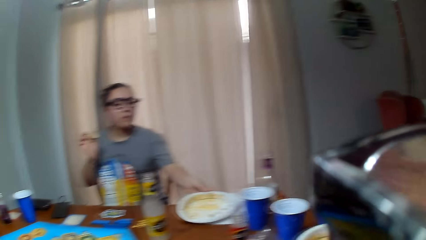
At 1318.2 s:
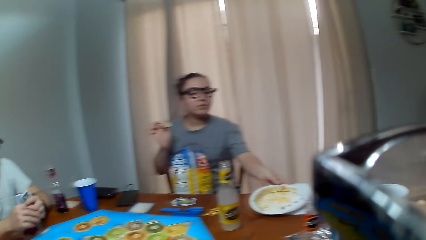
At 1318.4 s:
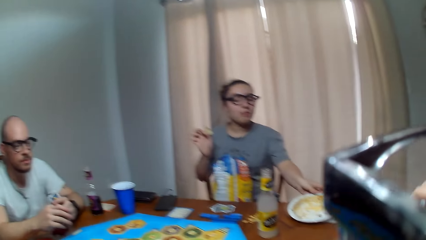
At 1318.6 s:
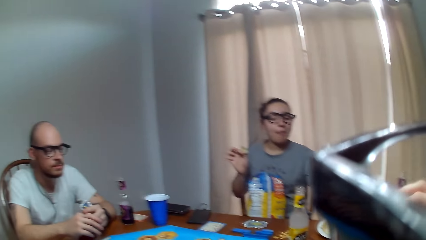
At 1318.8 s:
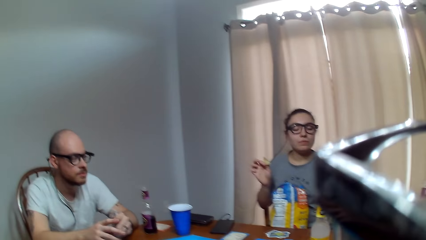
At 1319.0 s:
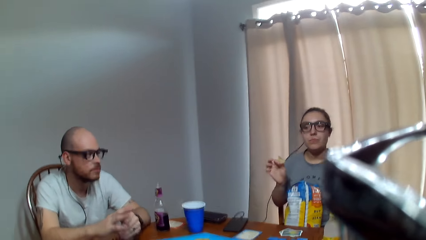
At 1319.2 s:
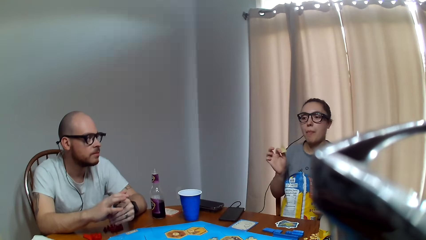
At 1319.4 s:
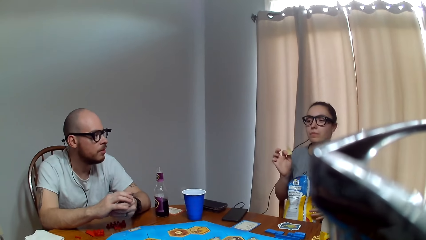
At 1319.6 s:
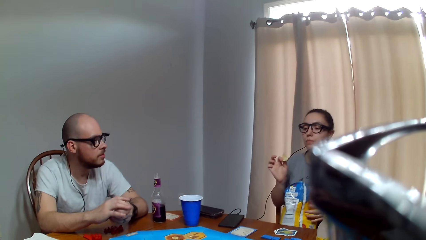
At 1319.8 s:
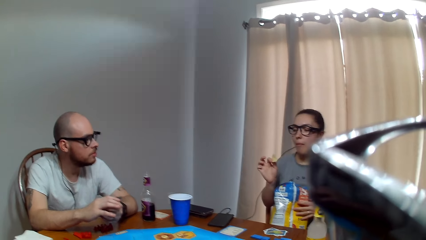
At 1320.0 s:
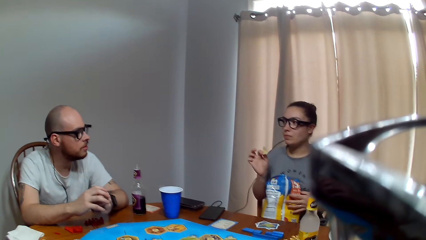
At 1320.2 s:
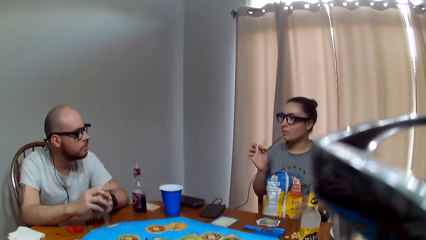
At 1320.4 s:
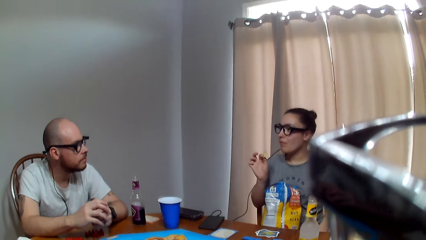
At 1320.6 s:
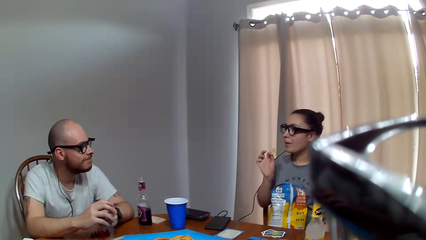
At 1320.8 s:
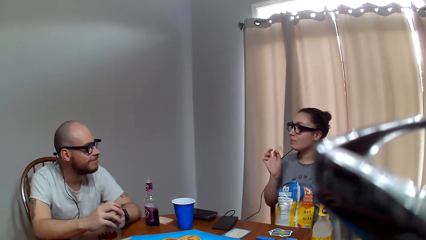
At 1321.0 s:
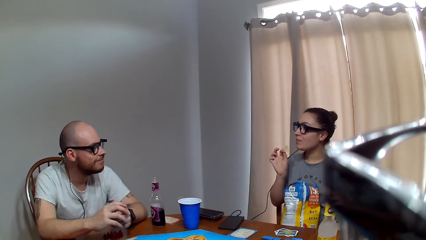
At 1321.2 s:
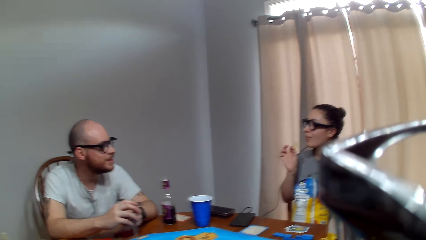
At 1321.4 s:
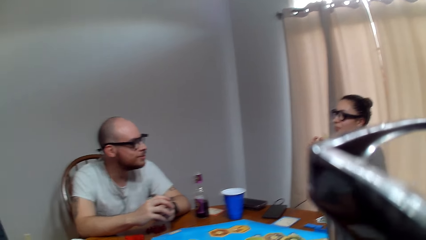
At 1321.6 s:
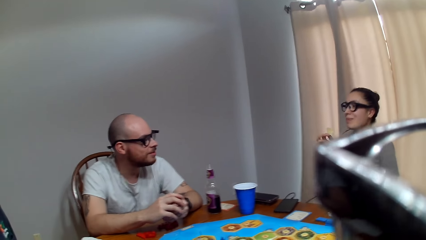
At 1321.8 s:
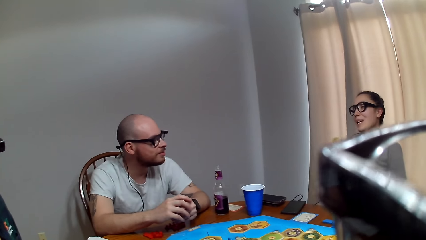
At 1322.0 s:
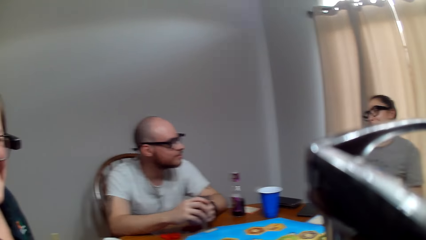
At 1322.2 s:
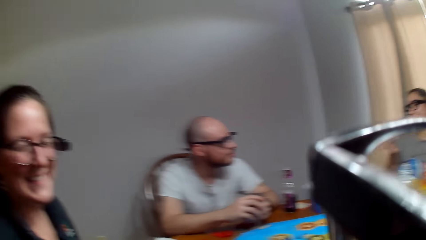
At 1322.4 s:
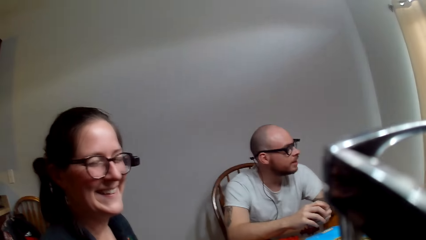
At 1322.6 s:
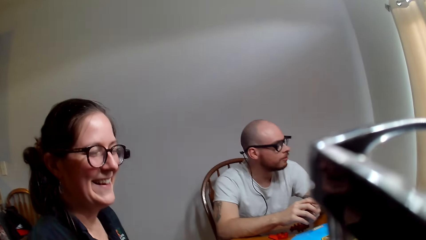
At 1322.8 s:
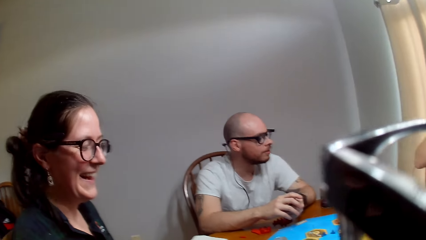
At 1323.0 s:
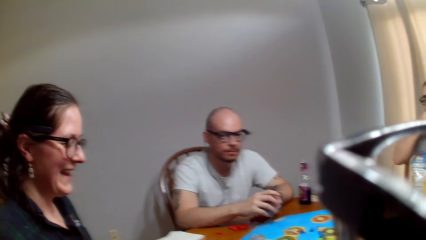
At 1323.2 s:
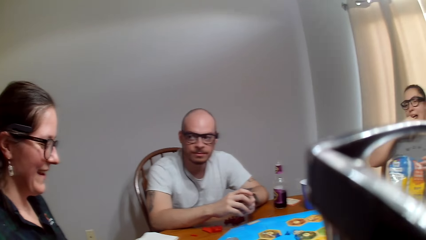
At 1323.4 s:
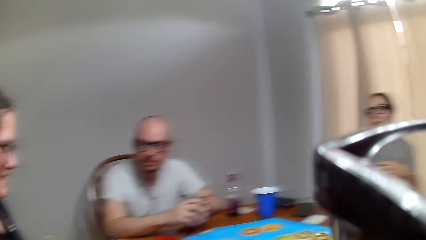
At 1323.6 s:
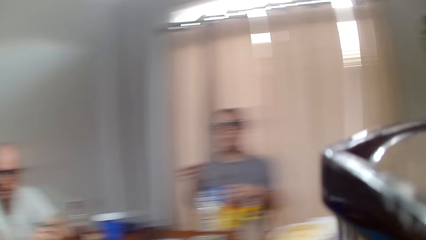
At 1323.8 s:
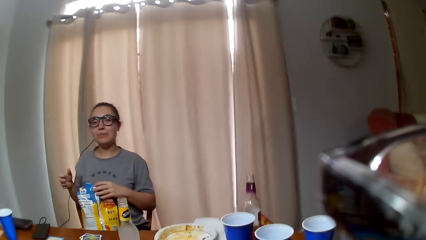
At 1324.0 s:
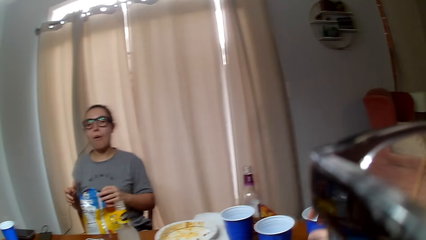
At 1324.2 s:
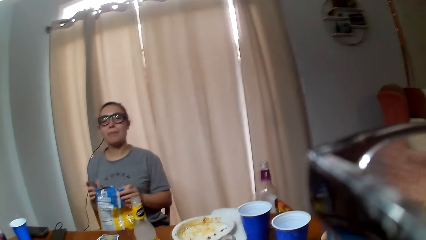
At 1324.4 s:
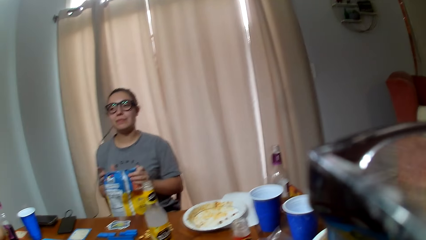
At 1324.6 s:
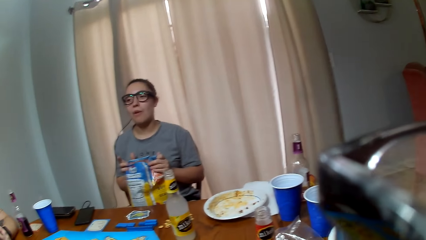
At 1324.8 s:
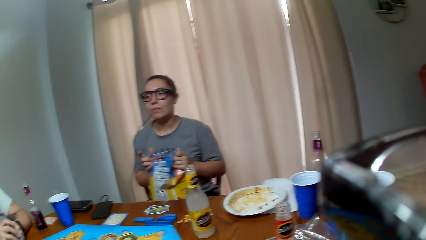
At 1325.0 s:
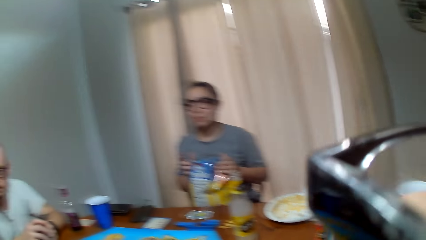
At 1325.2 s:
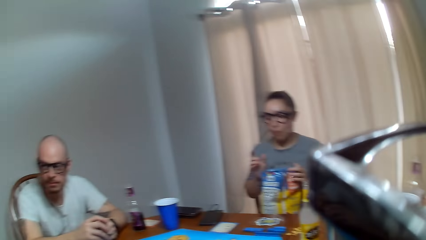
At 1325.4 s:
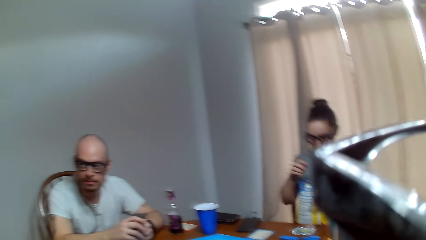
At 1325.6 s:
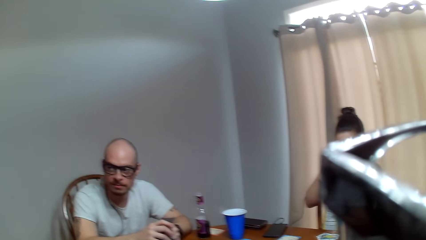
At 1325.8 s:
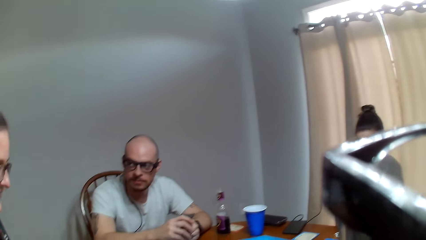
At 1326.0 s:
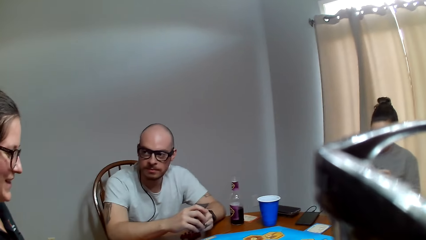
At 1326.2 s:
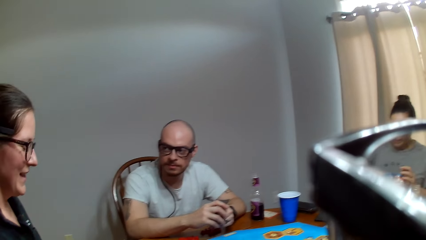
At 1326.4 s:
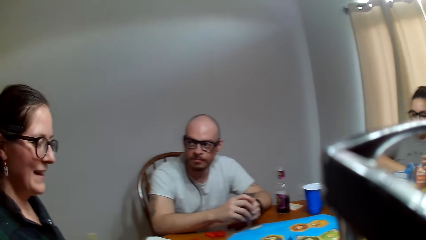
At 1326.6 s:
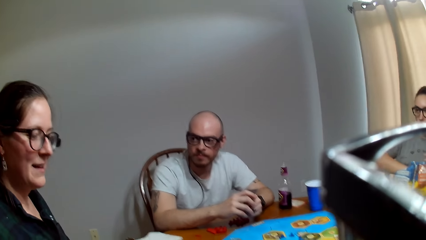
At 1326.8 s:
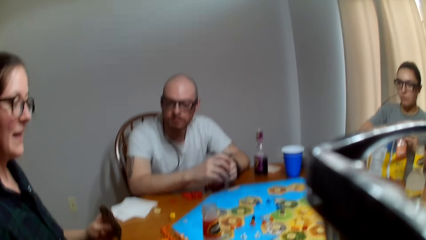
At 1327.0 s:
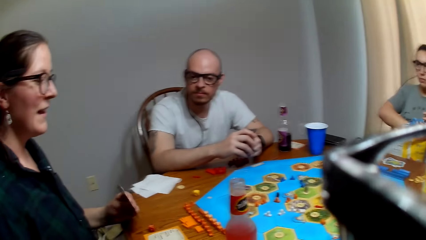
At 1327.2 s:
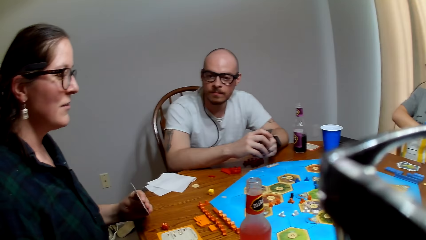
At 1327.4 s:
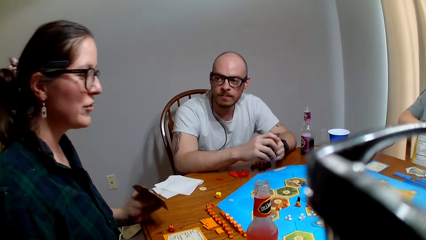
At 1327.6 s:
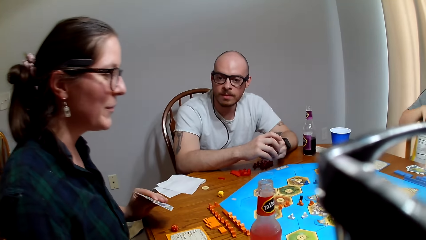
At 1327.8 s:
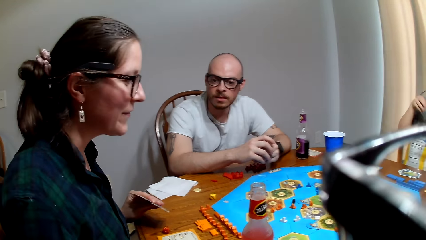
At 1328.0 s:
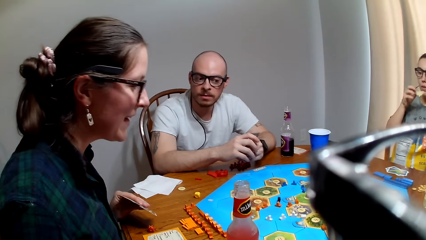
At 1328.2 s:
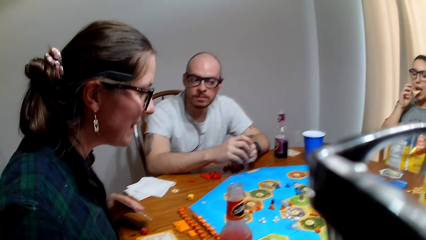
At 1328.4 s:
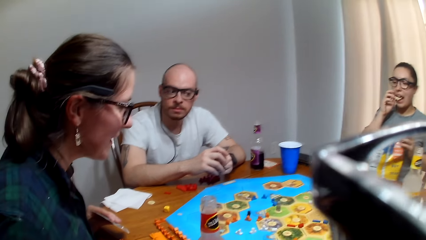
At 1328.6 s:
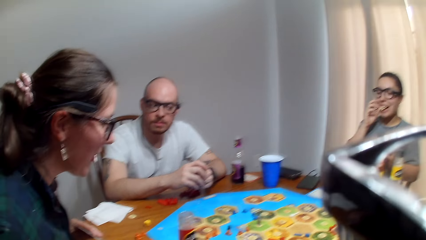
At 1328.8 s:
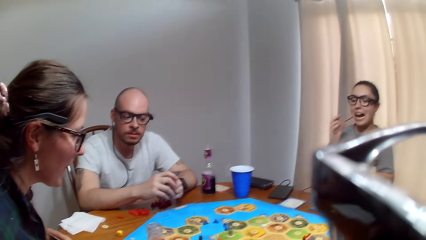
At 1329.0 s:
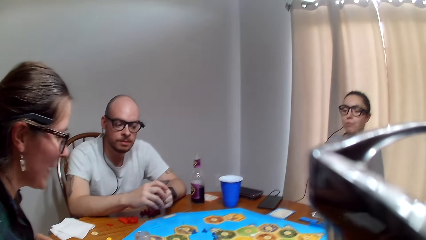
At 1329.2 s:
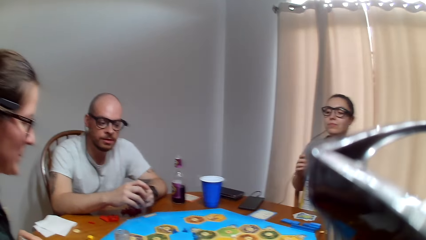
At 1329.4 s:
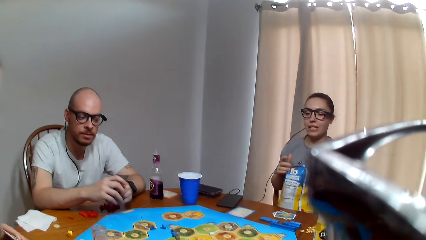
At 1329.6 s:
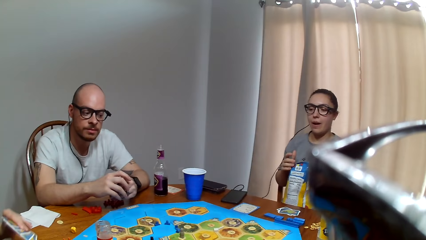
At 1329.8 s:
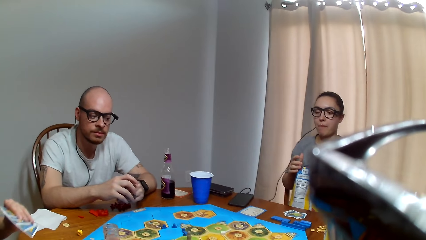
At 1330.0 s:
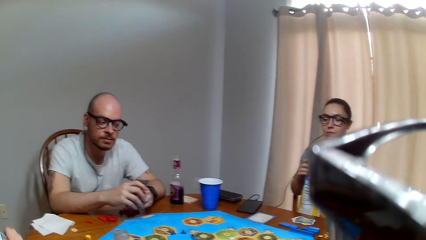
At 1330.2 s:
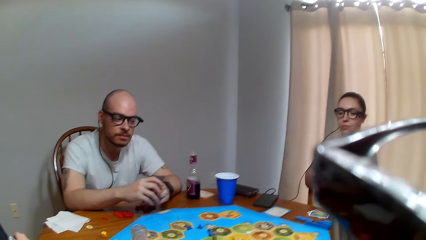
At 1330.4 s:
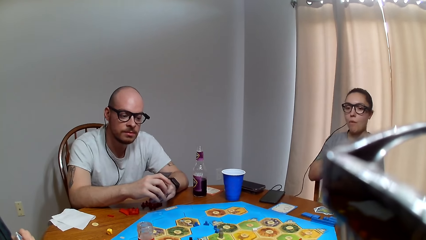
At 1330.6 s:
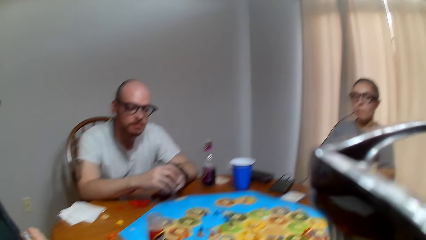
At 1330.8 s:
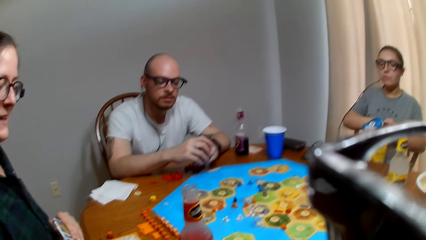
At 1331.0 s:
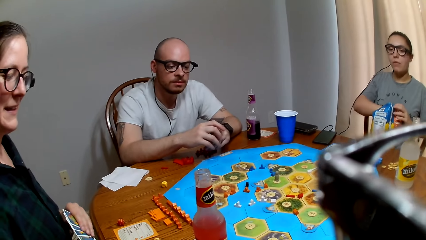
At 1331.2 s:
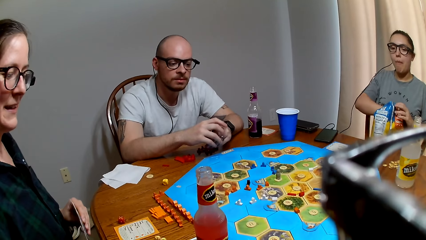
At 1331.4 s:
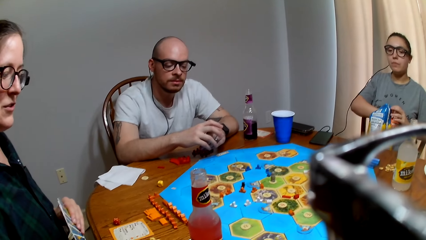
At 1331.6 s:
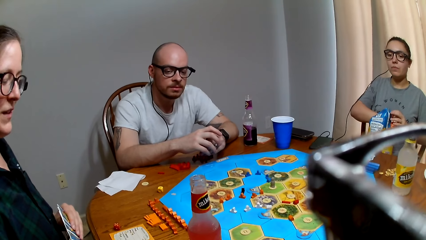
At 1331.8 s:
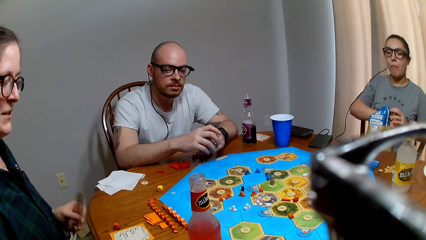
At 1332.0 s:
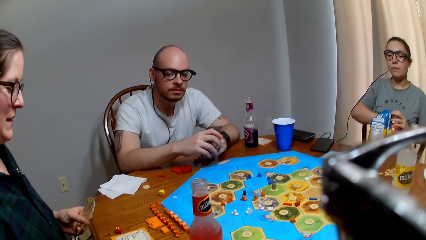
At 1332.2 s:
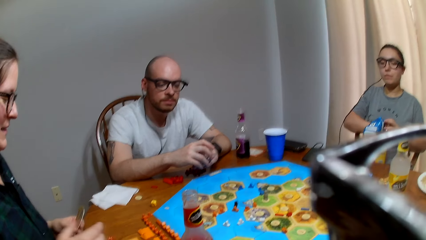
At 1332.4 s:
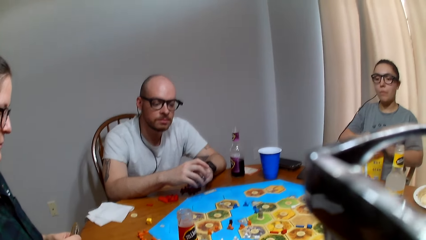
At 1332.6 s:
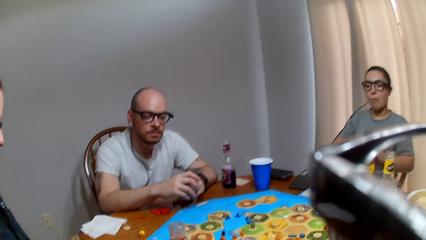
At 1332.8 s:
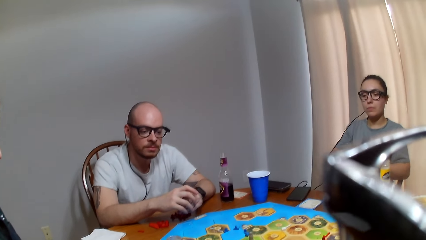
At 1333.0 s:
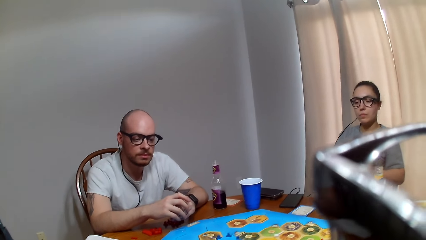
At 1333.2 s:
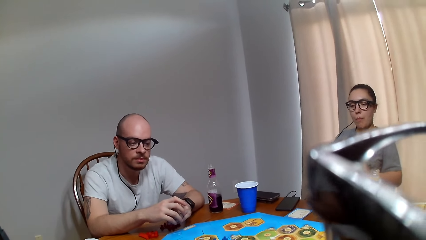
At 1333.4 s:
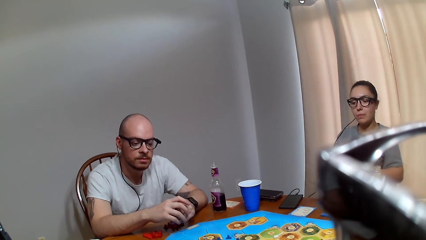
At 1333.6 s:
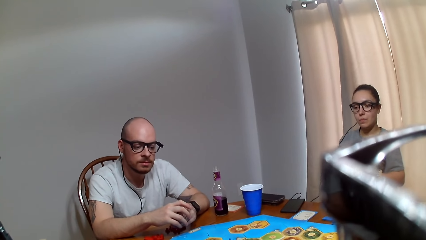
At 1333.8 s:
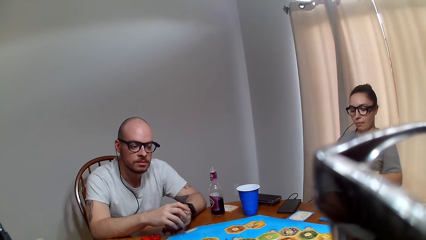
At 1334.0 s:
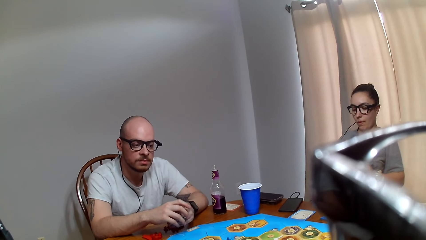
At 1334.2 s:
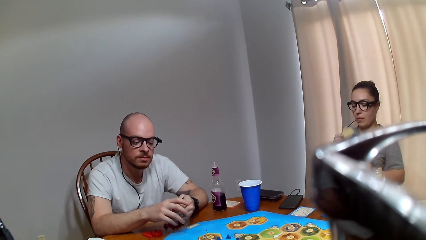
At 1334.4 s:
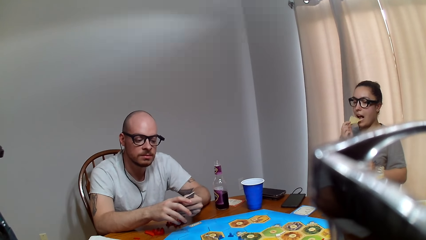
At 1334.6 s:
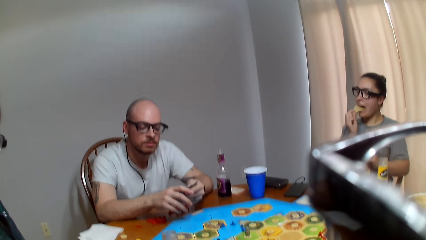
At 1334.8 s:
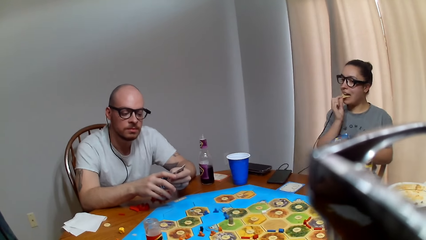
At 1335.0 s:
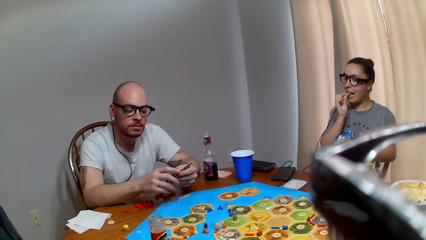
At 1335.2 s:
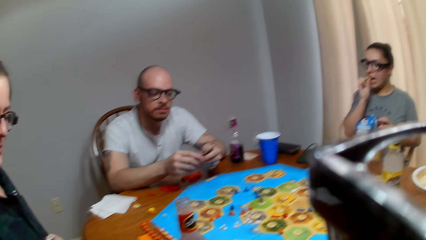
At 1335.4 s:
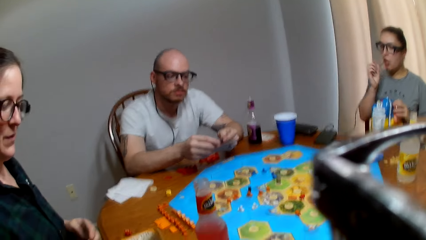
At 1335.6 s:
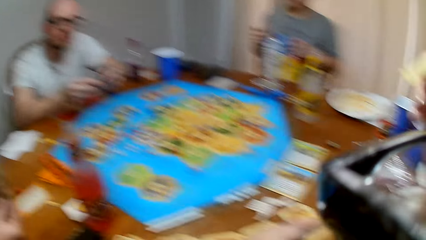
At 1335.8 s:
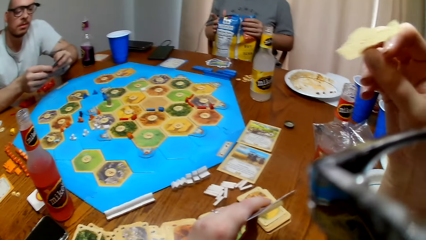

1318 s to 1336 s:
A woman places the plate on the table. A man speaks to the woman. The woman responds to the man. The camera wearer turns around. The woman squeezes the pack of chips. Another woman speaks. The first woman eats chips. The camera wearer responds to the other woman. The other woman talks. The camera wearer responds to the other woman. The other woman speaks. The camera wearer responds to the other woman.
